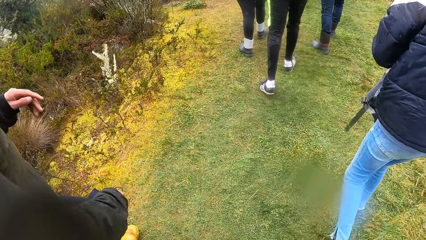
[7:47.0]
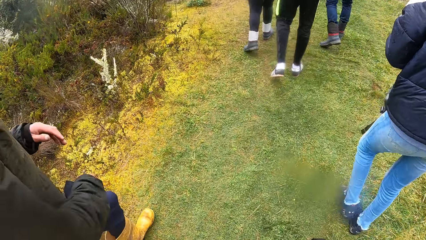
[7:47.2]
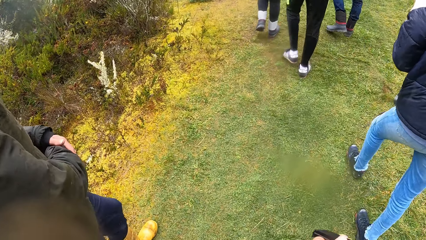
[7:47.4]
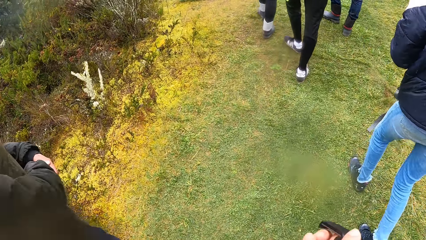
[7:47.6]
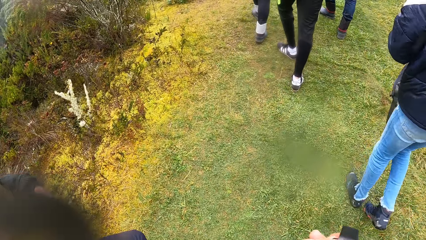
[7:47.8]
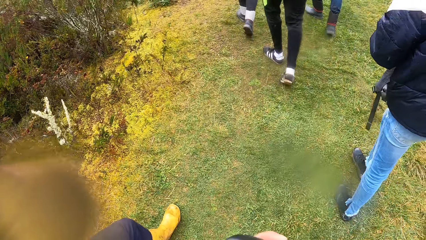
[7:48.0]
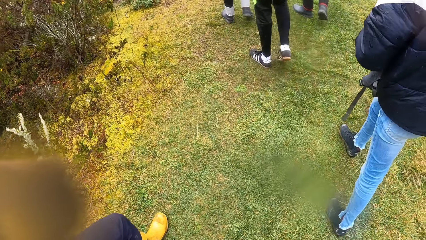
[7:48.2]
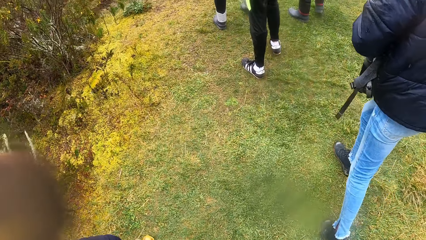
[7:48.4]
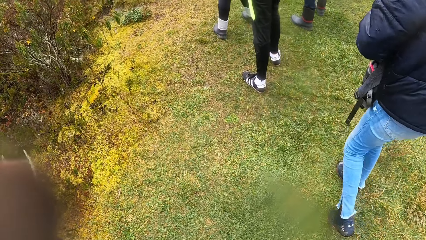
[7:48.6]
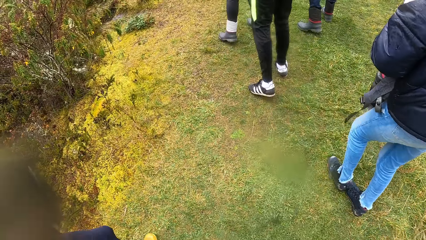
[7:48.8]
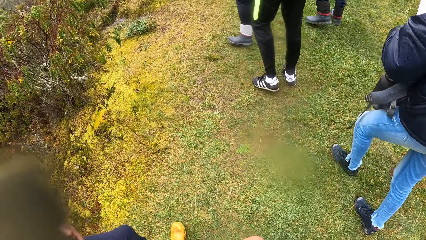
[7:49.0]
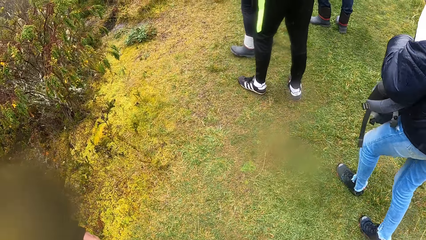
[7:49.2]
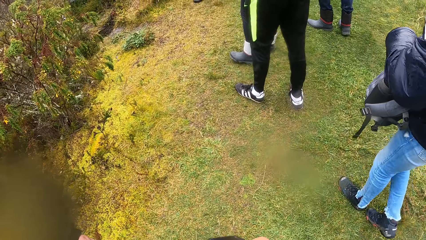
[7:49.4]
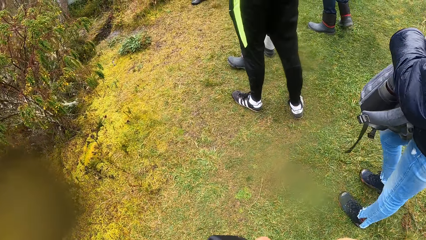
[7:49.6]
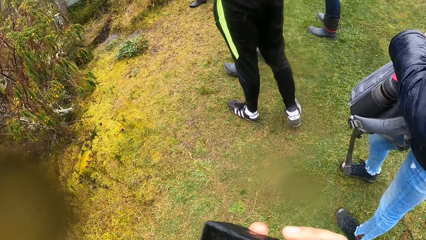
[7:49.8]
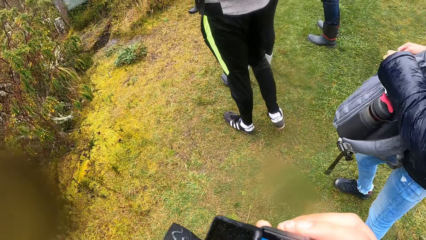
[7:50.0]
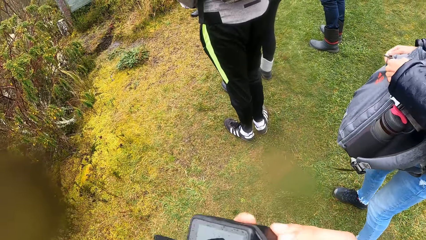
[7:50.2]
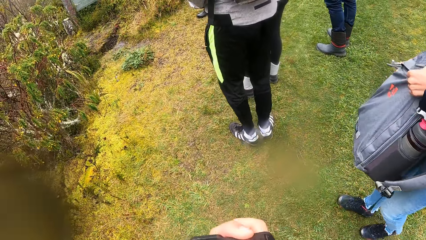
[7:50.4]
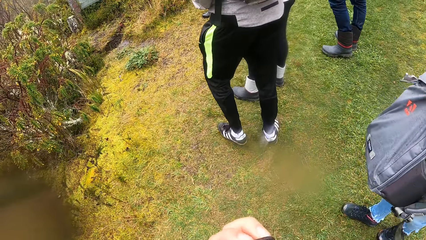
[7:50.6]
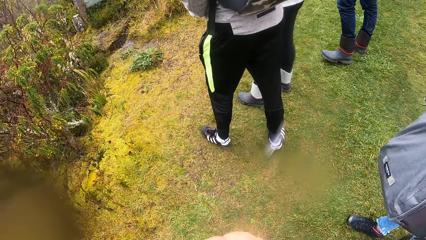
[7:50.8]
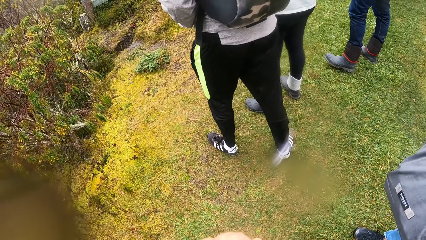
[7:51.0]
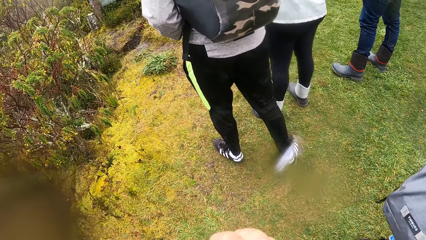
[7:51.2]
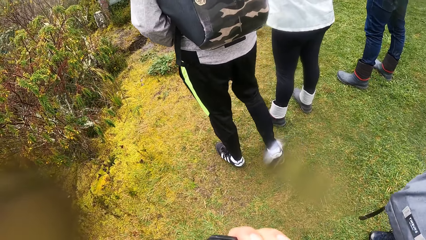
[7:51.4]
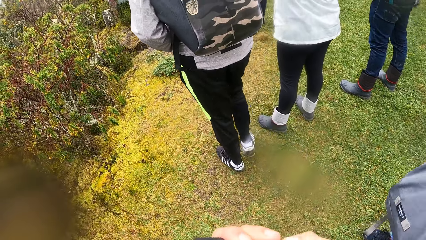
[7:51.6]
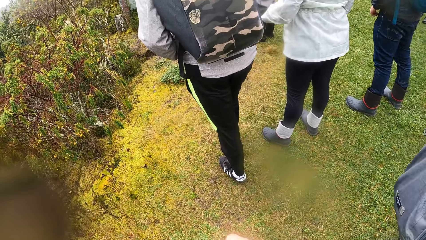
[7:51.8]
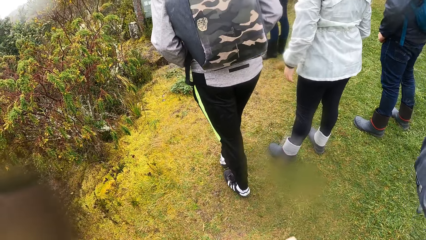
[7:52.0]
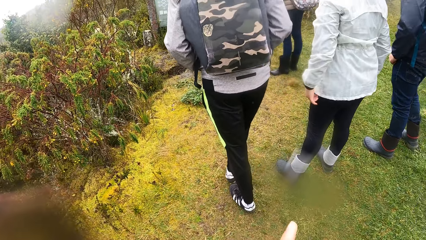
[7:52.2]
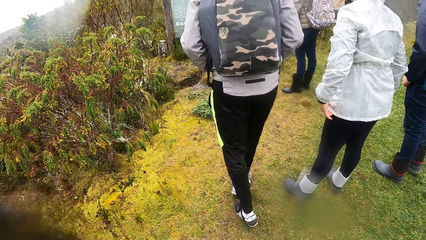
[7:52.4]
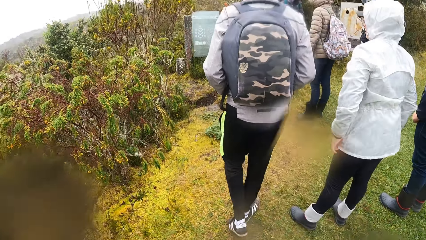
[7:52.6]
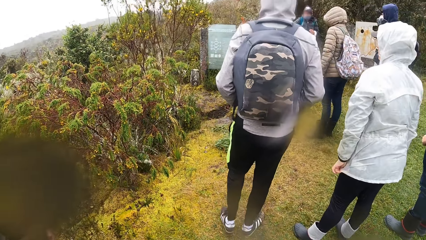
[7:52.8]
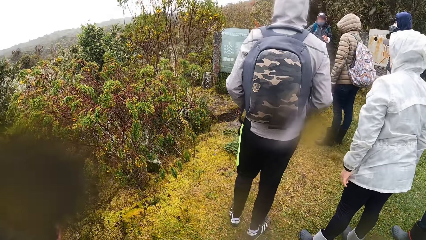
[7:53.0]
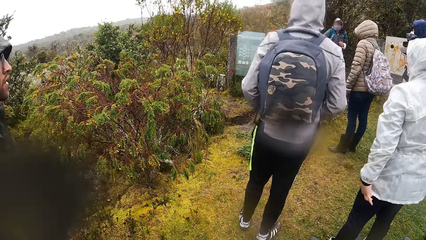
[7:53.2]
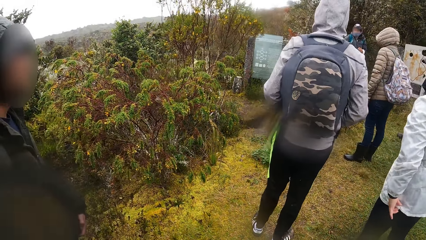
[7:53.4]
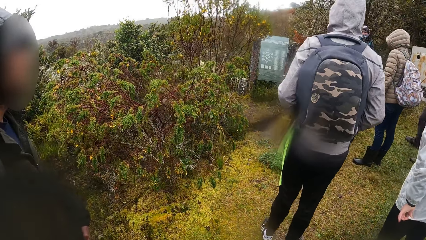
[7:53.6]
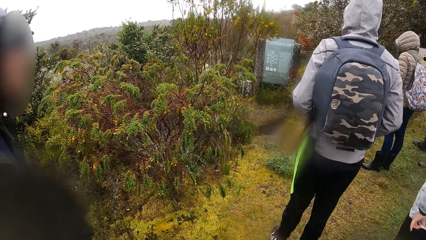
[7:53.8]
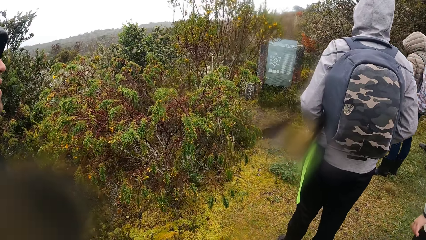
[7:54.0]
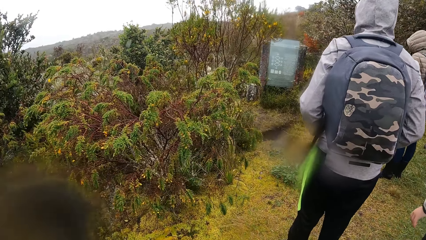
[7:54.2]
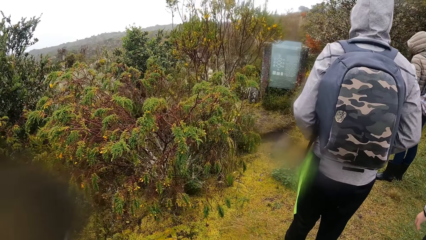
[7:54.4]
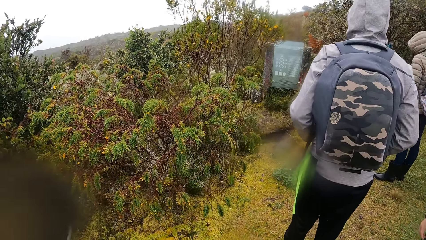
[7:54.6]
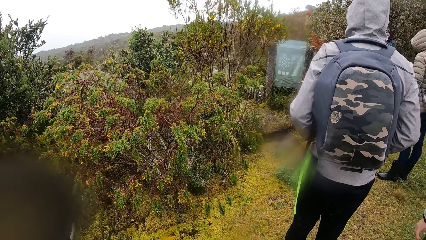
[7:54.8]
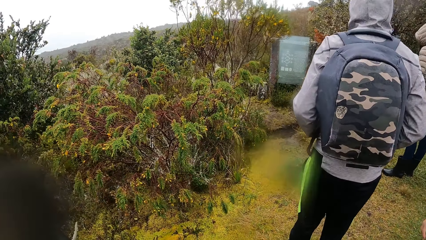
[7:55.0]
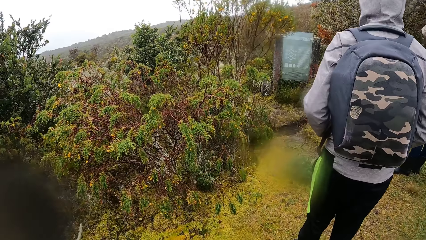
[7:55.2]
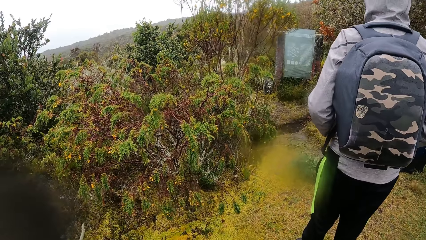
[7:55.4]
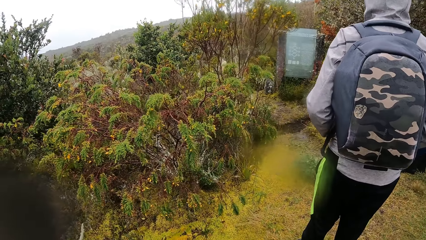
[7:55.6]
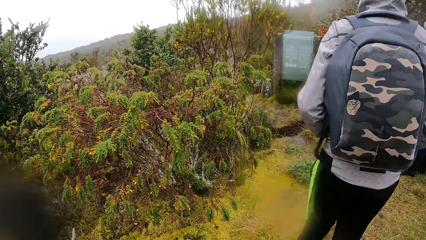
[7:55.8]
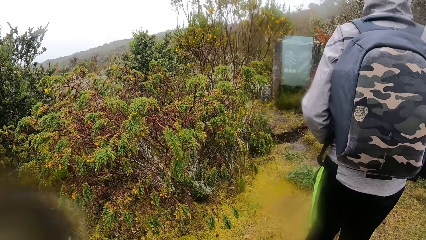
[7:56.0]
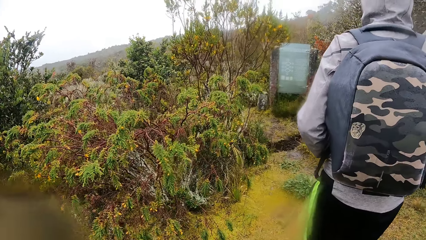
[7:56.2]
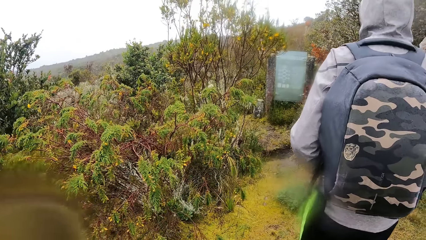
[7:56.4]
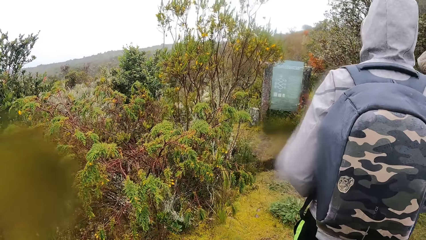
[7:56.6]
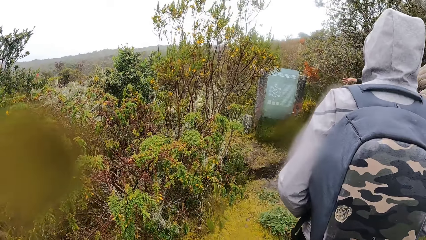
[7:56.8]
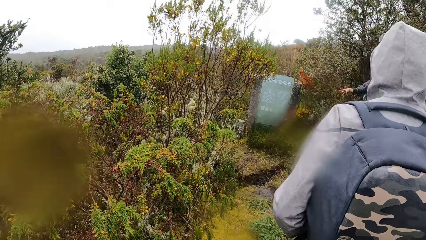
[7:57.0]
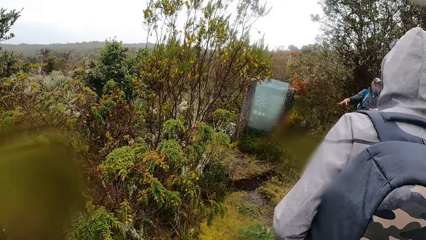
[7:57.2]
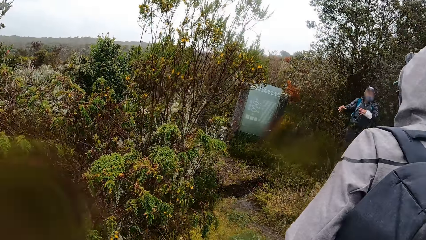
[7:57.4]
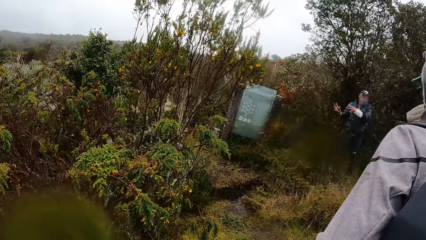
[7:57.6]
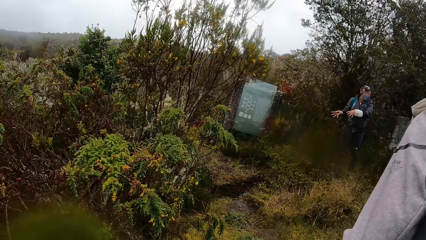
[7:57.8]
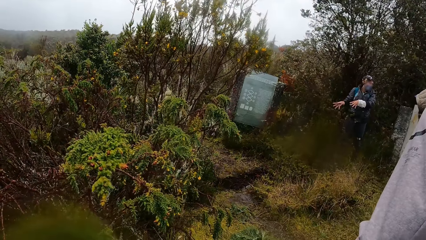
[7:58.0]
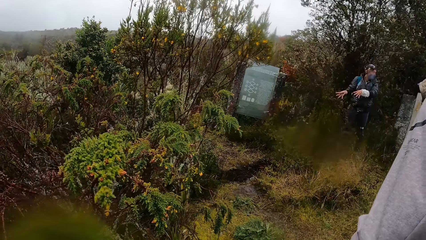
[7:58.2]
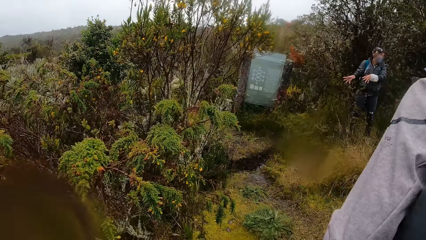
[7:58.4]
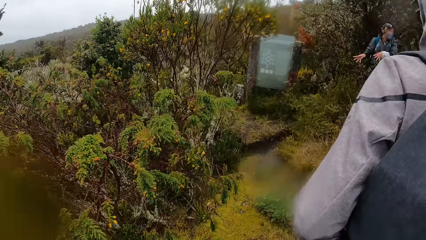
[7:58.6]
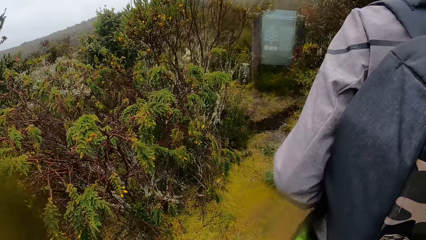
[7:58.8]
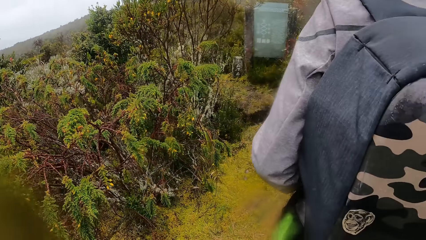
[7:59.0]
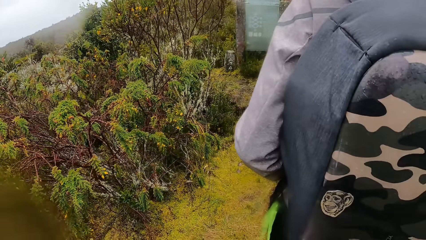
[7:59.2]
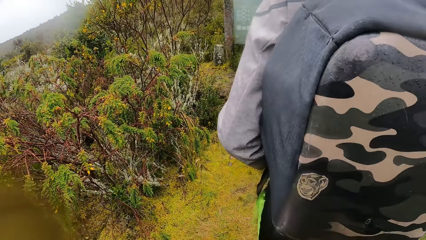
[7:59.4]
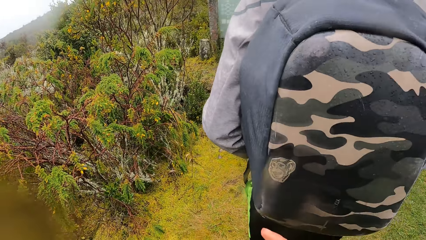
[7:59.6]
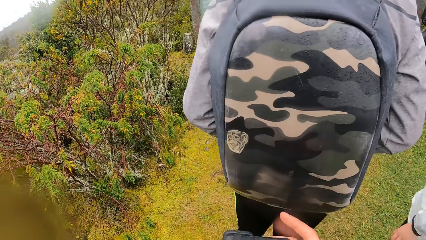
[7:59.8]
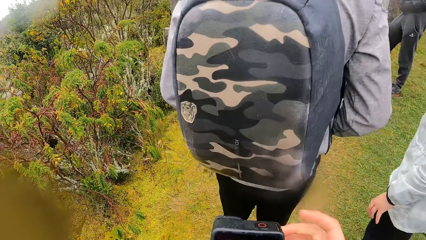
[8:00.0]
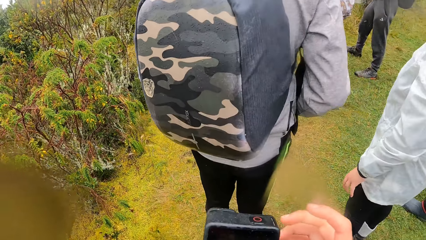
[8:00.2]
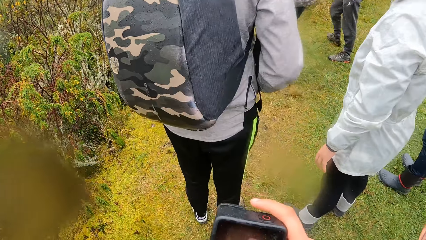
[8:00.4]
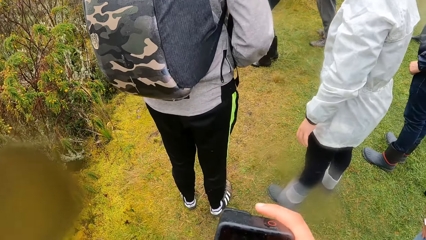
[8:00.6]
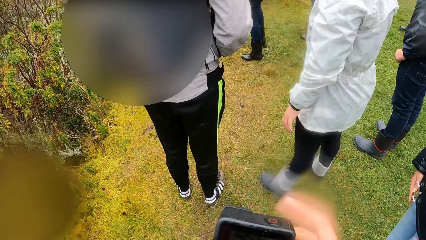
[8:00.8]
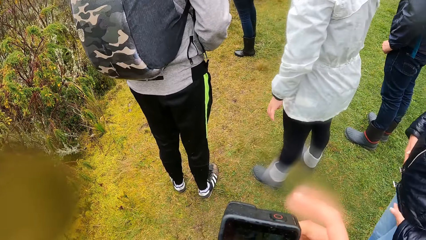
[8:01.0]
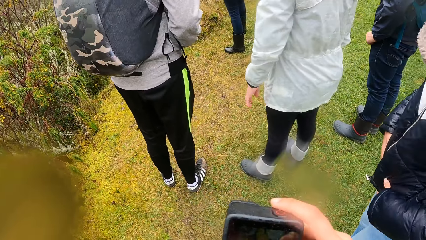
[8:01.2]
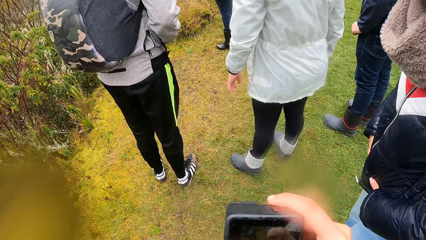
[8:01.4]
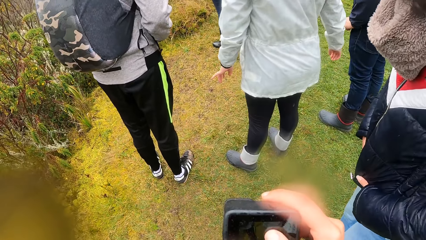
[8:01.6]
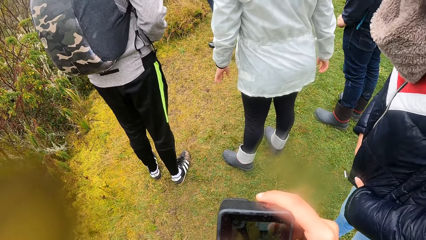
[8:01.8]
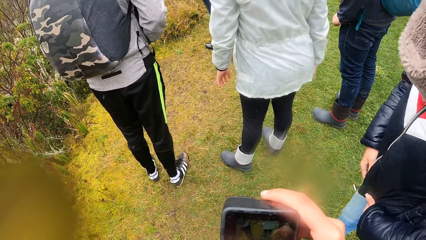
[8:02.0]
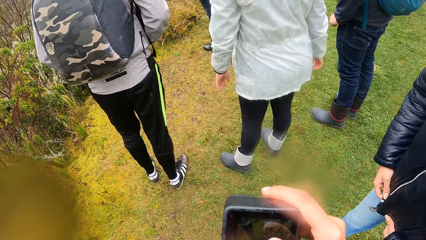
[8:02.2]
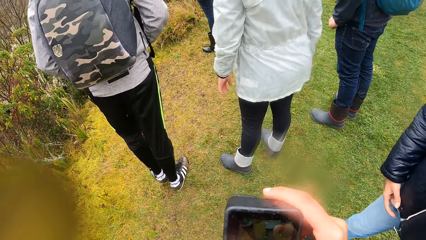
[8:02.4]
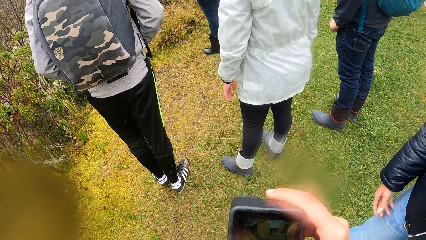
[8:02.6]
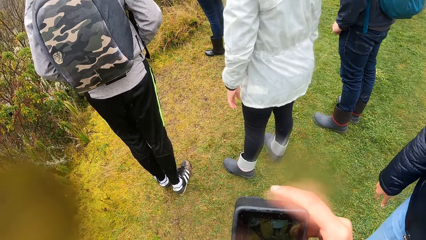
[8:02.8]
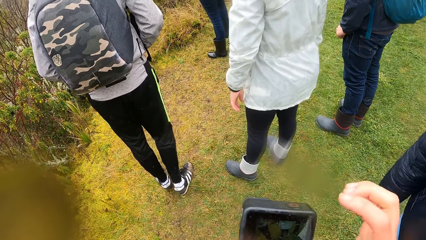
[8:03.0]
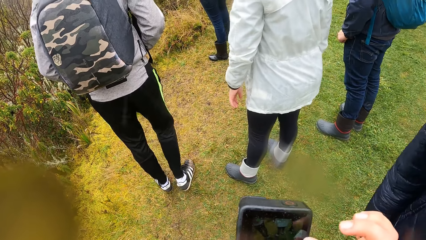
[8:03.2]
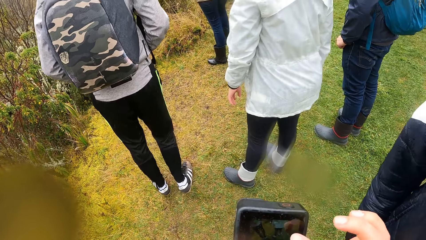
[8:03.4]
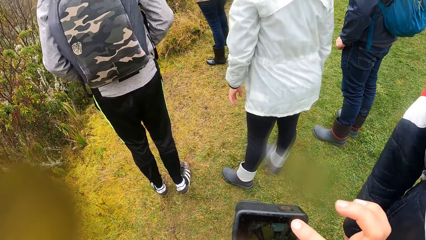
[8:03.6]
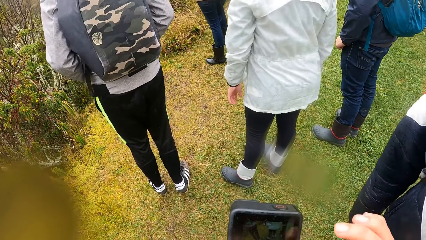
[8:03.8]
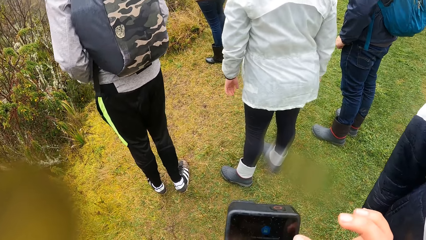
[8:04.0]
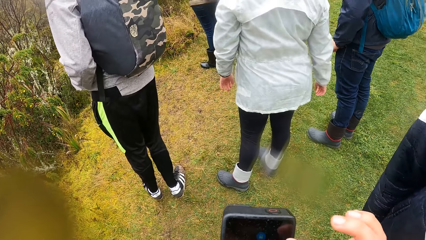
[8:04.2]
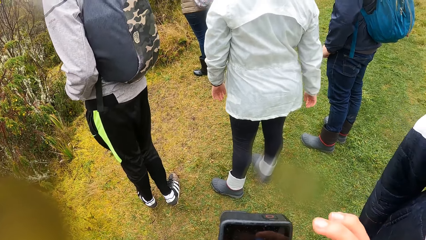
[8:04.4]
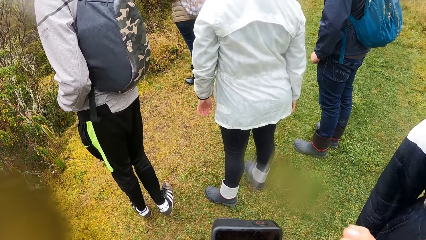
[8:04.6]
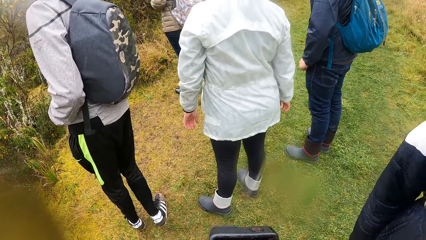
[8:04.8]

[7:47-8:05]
The man puts his left hand on his right hand. The camera wearer adjusts the camera holder with his right hand. He looks around. He removes his right hand from the camera. He places his right hand on the camera. He fixes the camera. He removes his right hand from the camera. The woman holds her jacket with her left hand. The camera wearer places his right hand on the camera. He taps the camera with his right thumb. He removes his right hand from the camera. He operates the camera with his right index finger.
